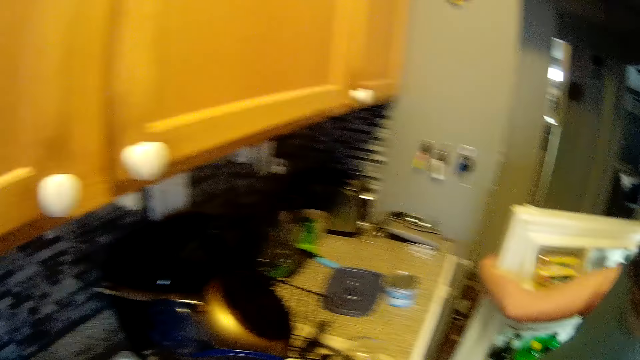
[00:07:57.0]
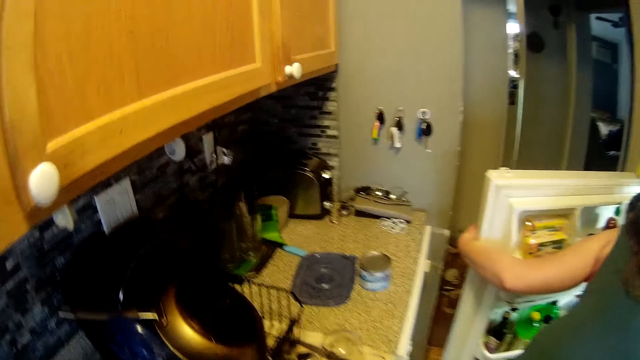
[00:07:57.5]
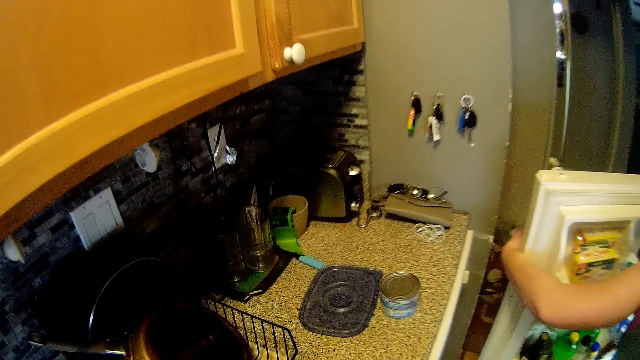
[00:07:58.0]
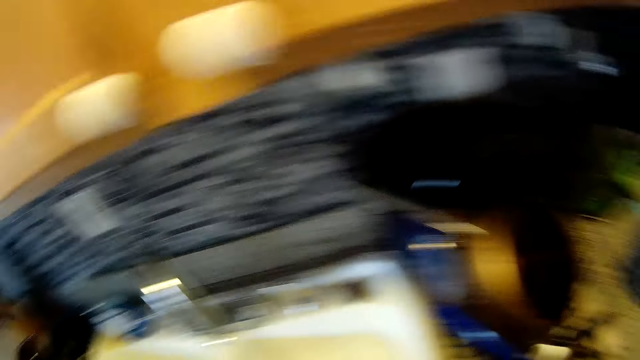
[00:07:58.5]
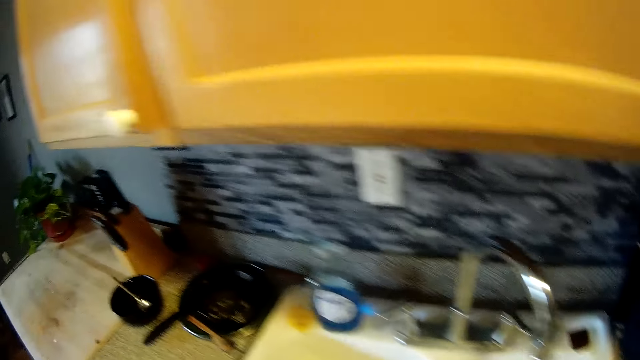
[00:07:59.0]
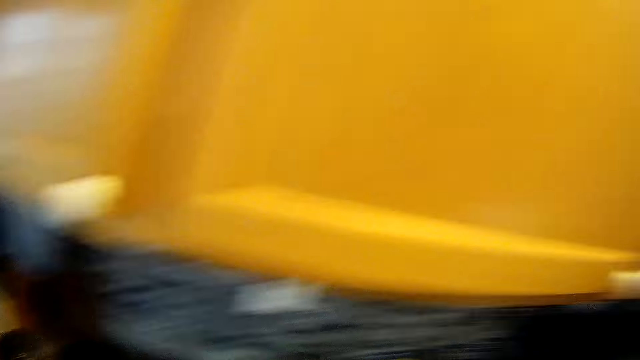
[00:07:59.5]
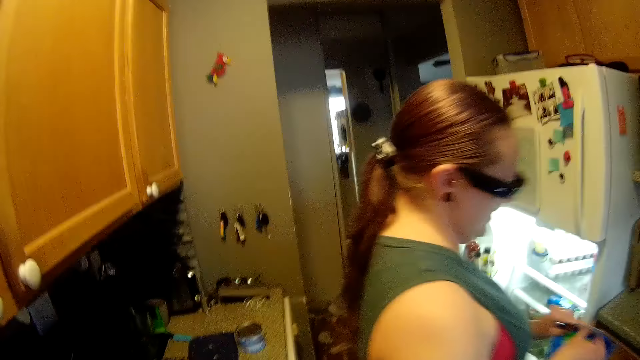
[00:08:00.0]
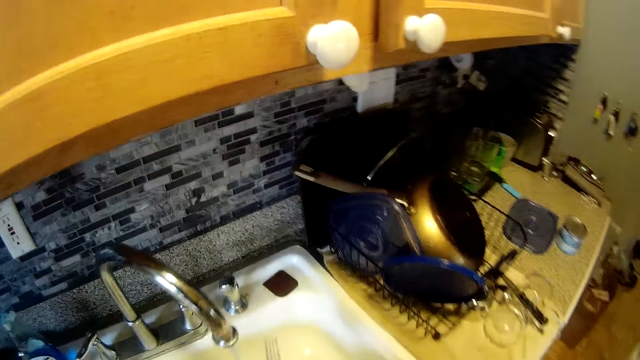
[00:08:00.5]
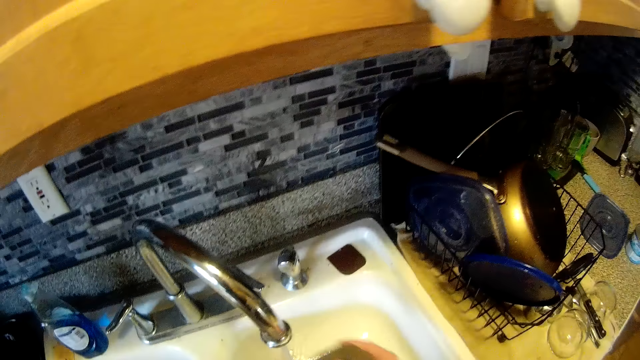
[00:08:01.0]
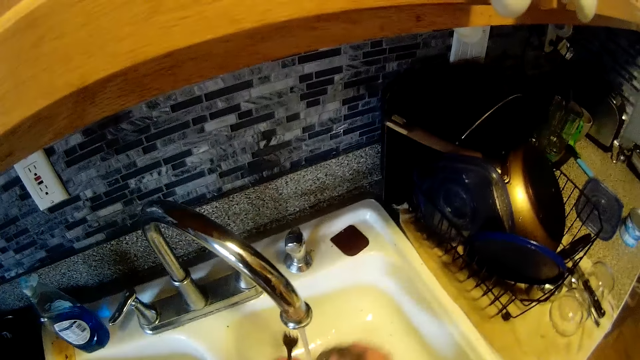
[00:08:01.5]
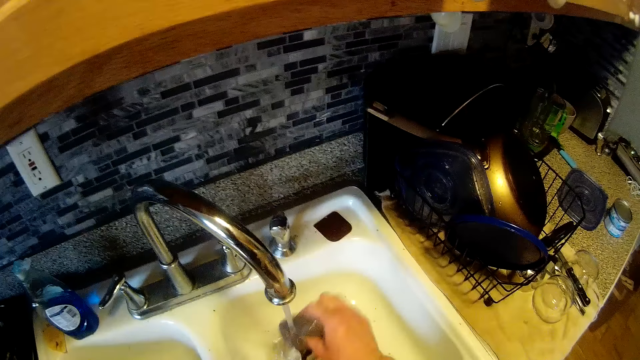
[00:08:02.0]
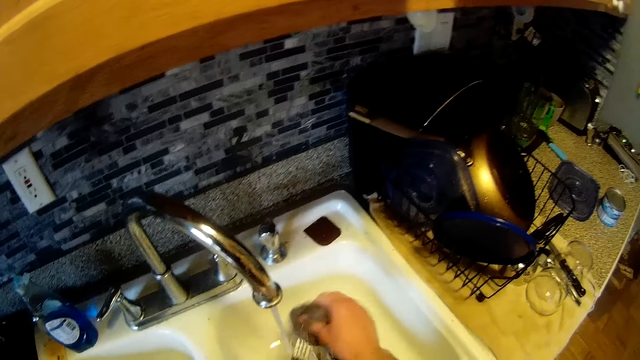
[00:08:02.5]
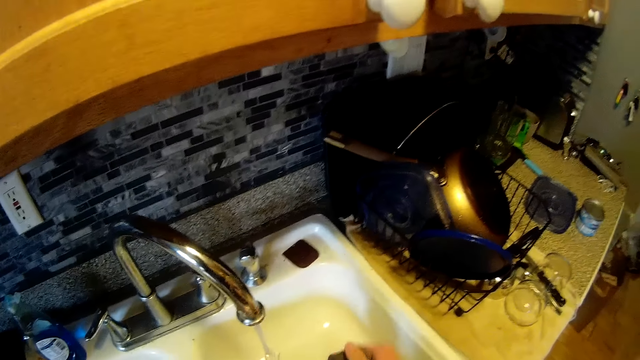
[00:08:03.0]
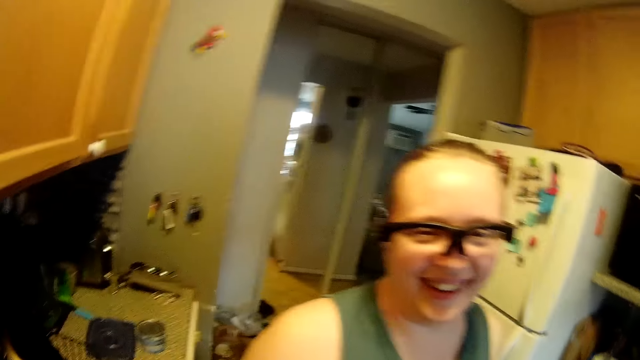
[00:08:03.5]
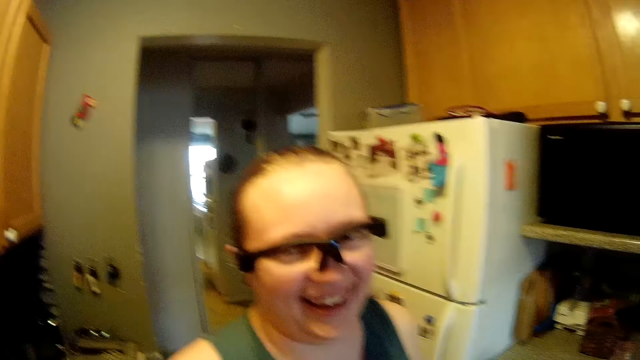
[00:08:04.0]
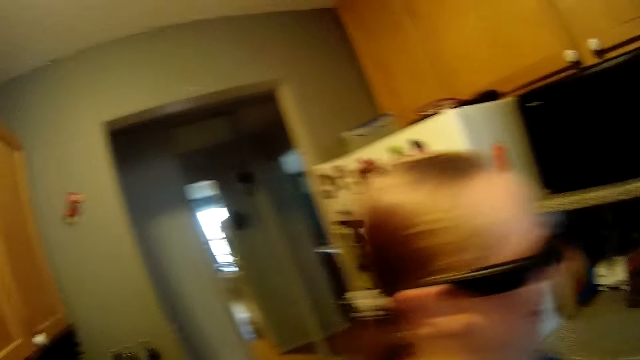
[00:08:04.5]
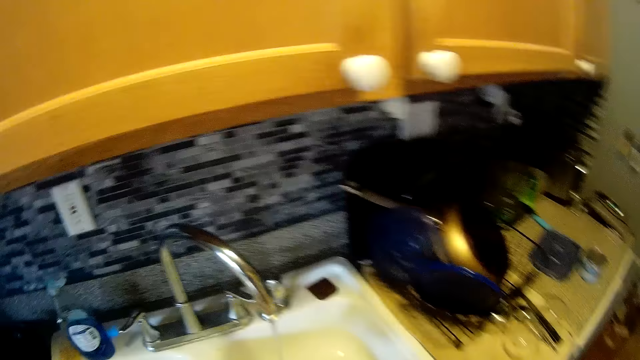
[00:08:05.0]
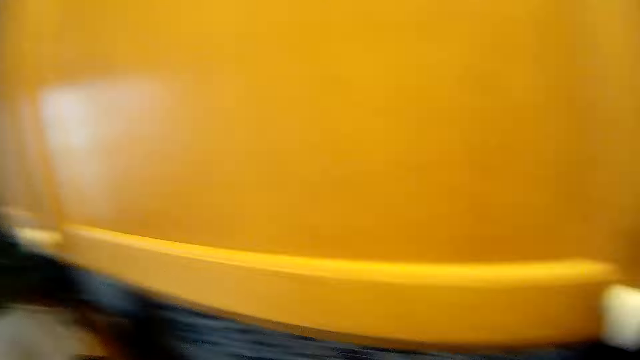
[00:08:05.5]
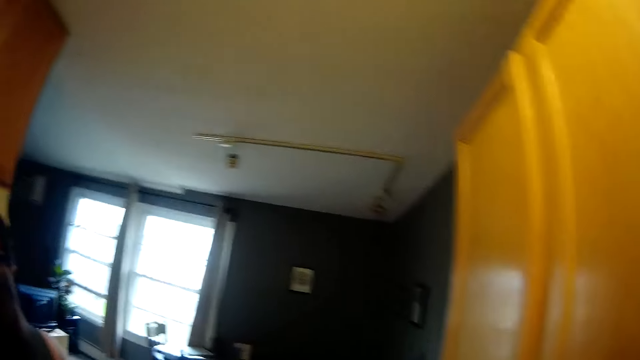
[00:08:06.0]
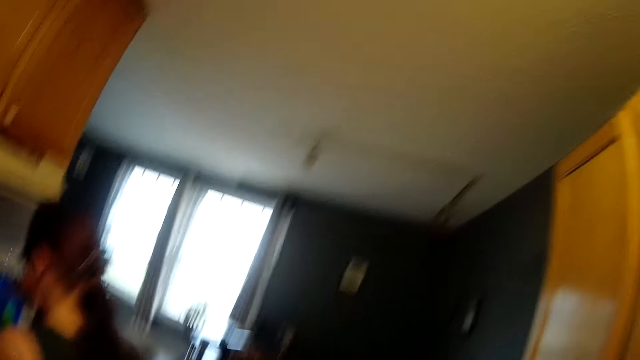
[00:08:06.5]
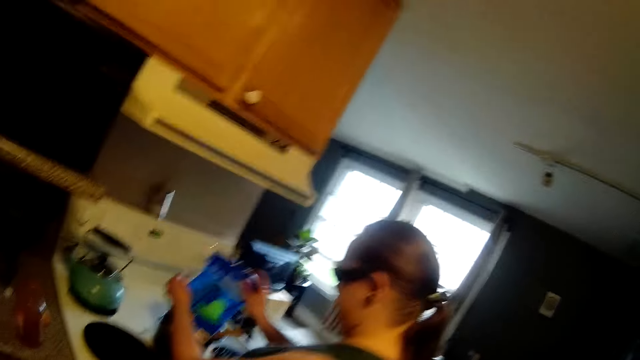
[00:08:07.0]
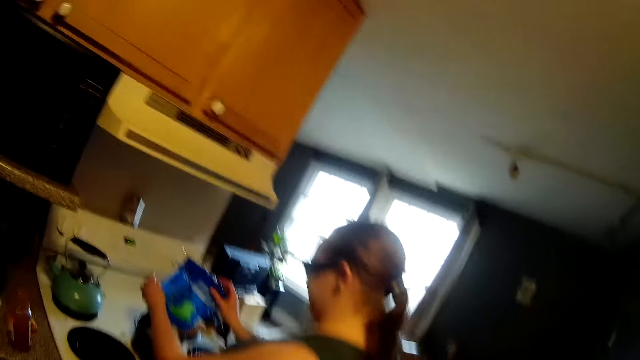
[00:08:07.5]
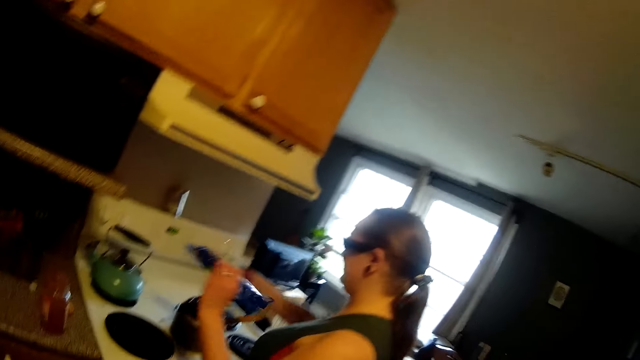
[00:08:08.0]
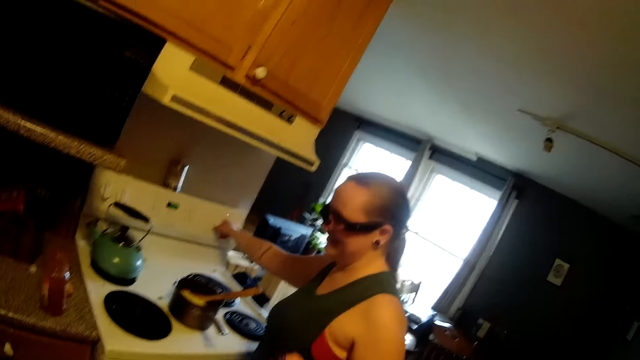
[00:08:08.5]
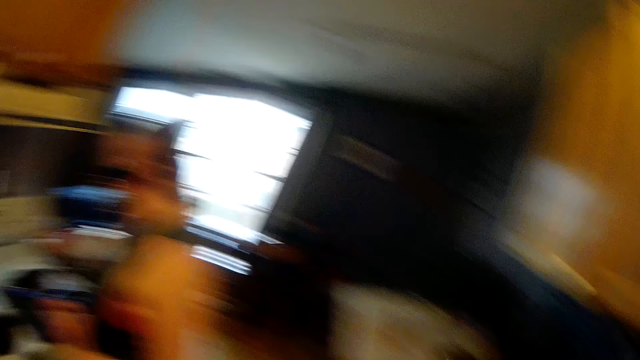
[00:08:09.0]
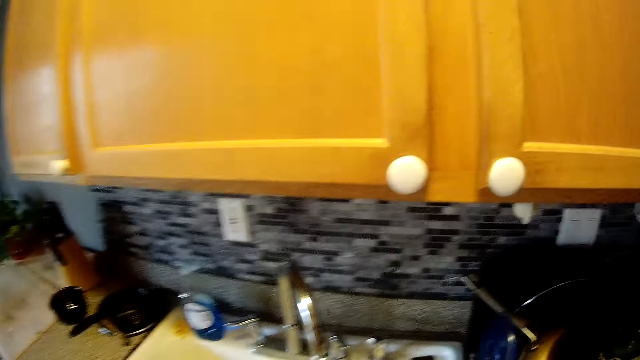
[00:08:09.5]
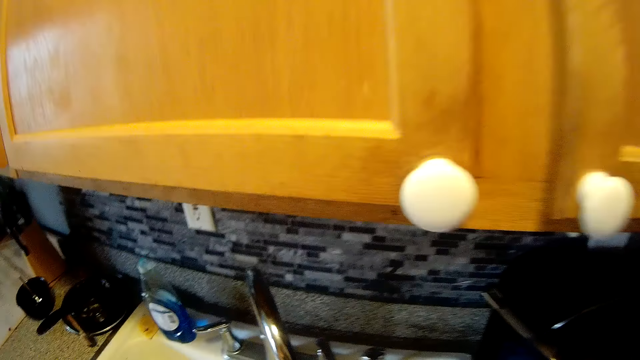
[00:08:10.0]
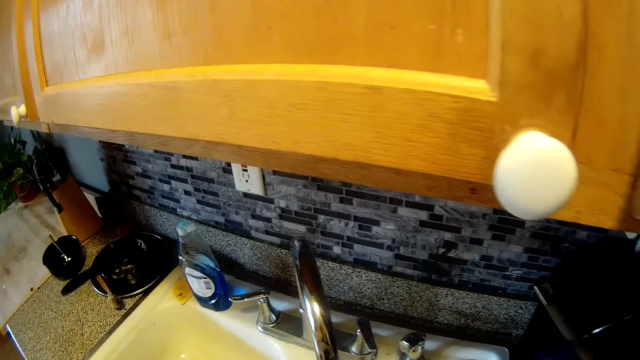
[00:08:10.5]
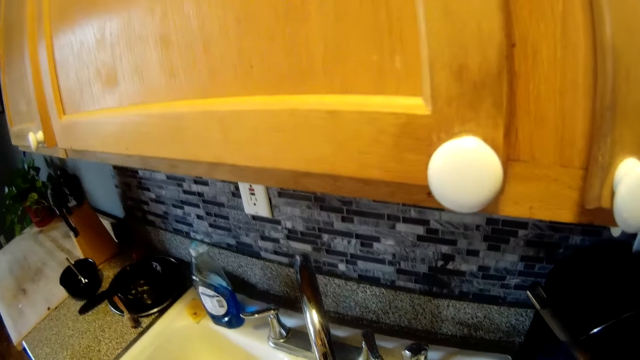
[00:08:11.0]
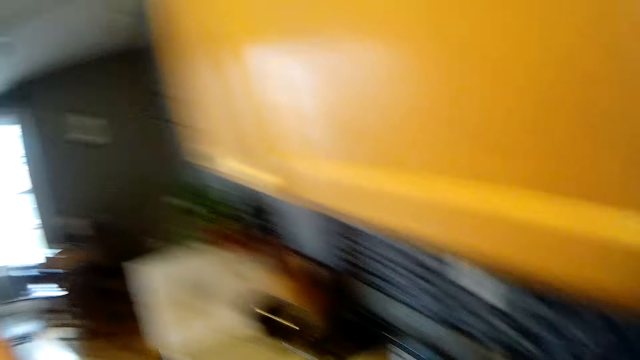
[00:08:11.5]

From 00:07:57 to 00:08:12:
The woman examines something in her hands. The camera wearer washes the fork under the water from the tap in the kitchen sink with the sponge in his right hand. The woman pours pasta from a blue bag into a pot on a cooker with her hands. The camera wearer talks to the woman. The woman presses a switch on the wall of the cooker with her right hand.

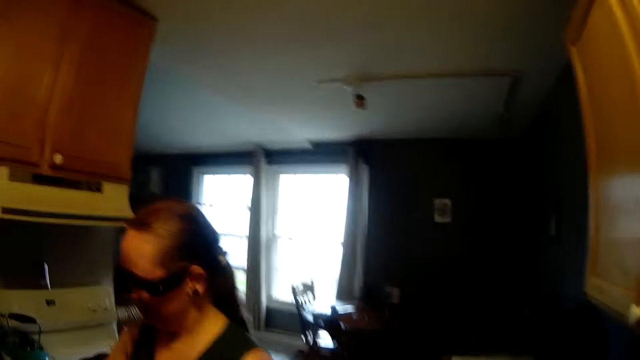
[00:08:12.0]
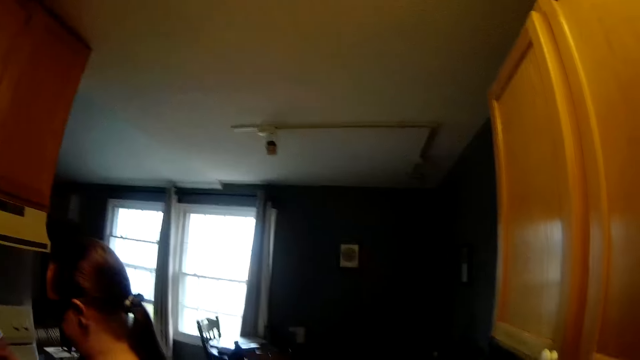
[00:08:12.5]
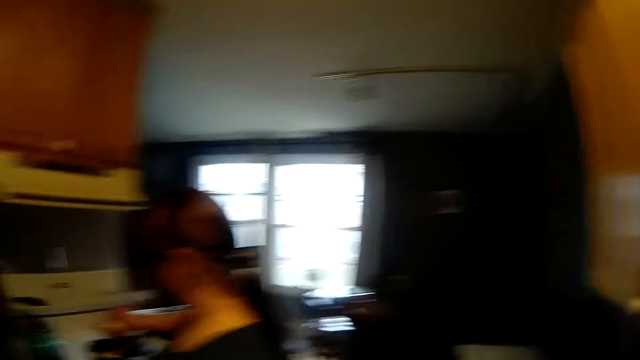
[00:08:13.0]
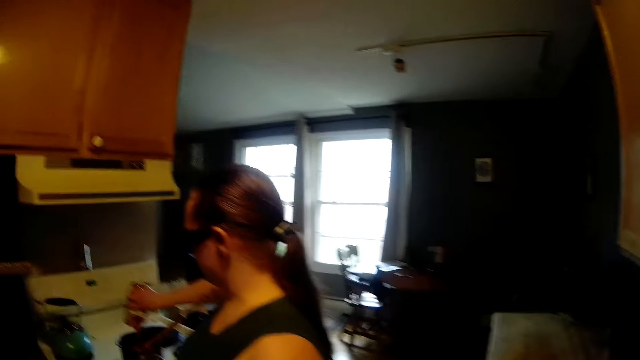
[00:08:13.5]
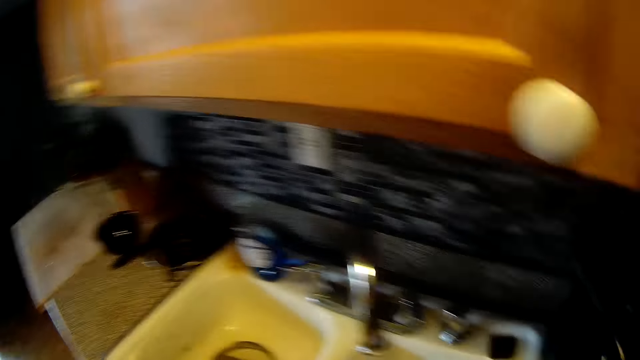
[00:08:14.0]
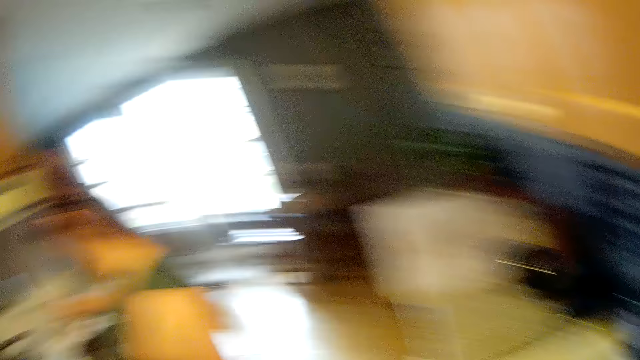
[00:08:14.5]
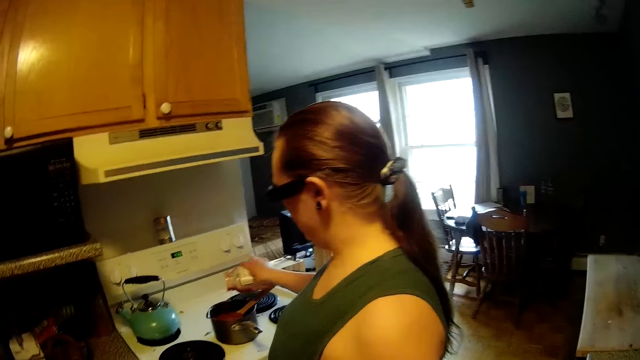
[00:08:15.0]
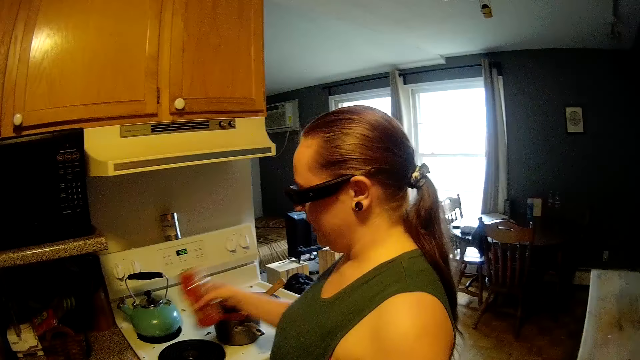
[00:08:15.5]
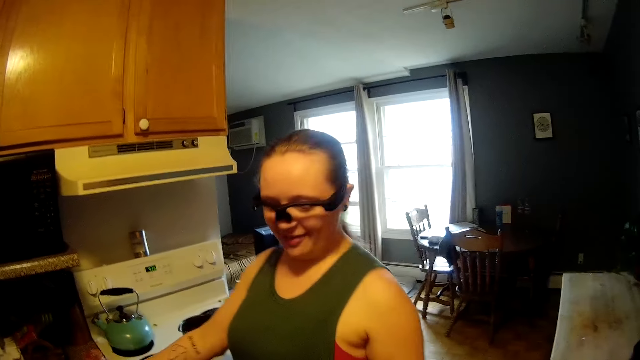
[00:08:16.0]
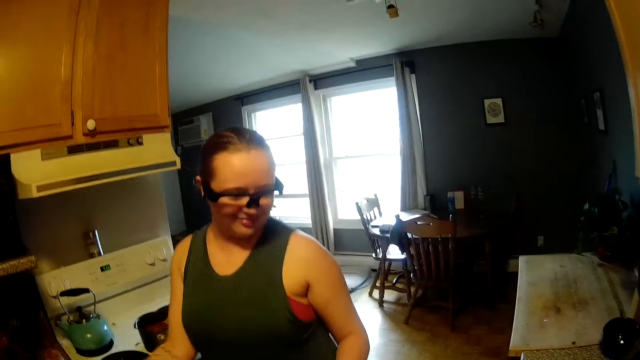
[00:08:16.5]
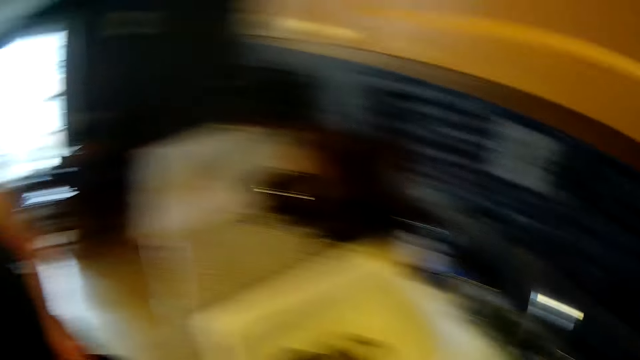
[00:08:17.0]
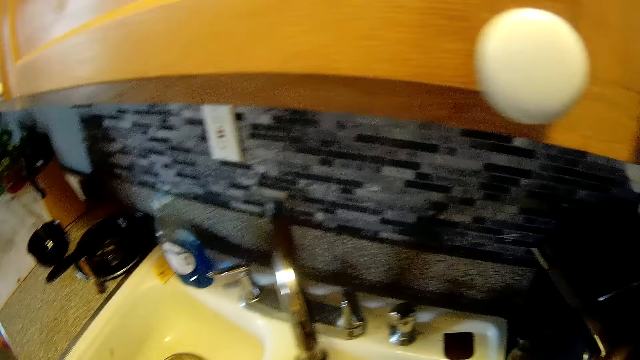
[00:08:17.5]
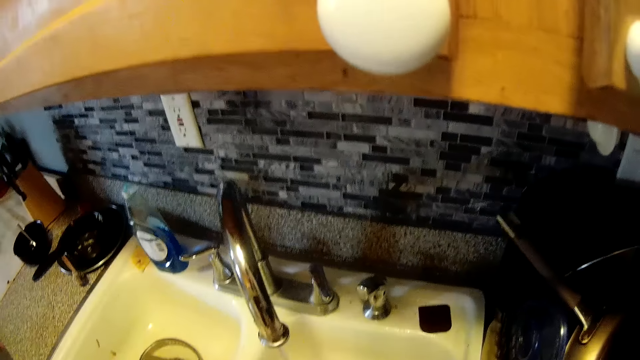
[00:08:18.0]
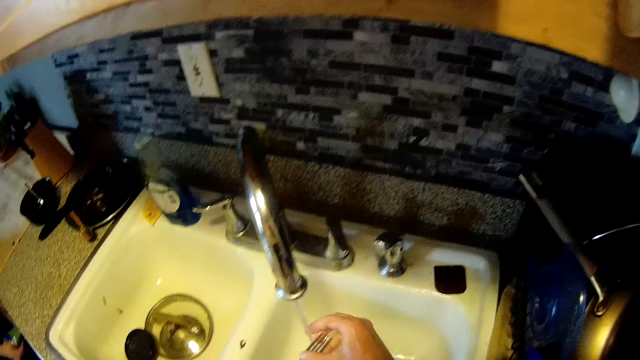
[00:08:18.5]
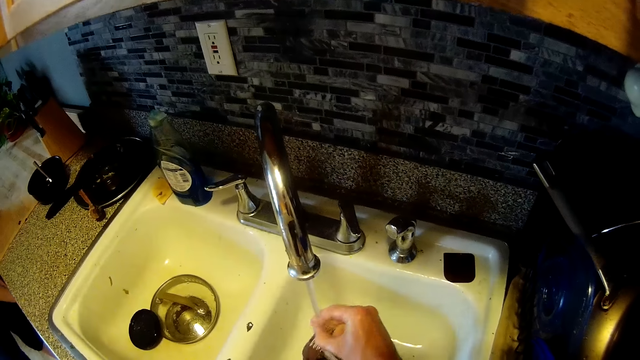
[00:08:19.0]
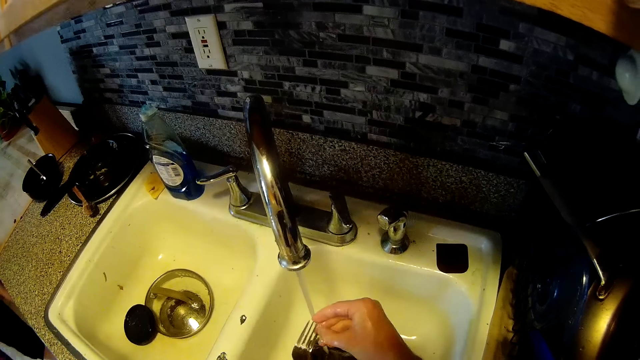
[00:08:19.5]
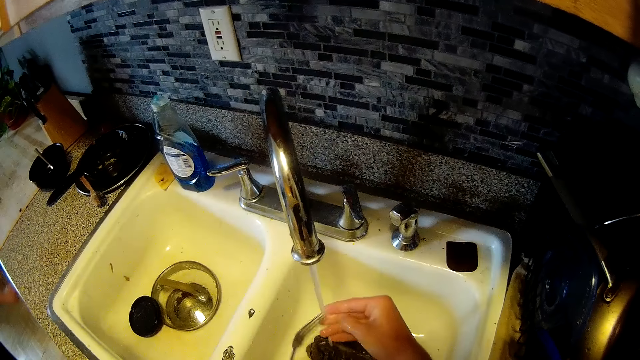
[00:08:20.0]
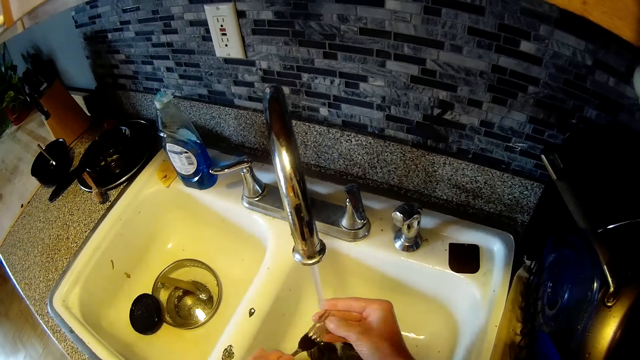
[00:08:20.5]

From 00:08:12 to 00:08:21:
The woman pours sauce from a sauce bottle into the pot on the cooker with her right hand. The camera wearer washes the fork under the water from the tap in the kitchen sink with his hands.
